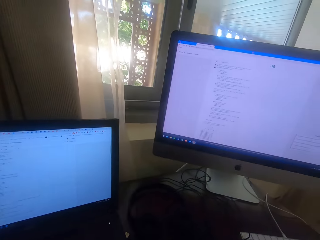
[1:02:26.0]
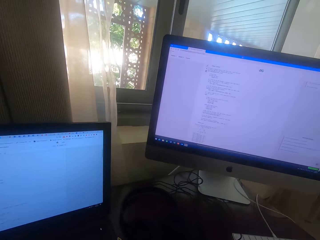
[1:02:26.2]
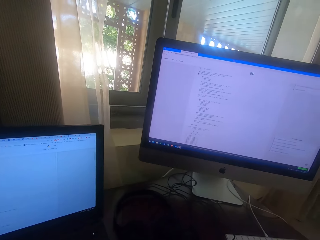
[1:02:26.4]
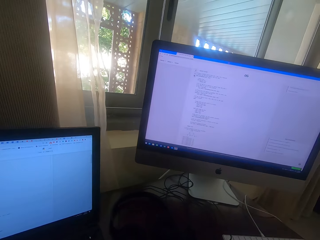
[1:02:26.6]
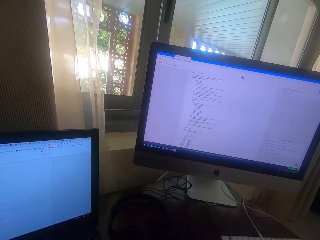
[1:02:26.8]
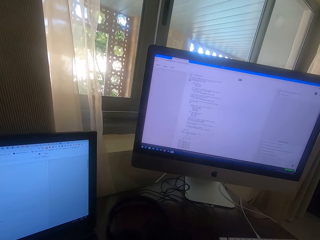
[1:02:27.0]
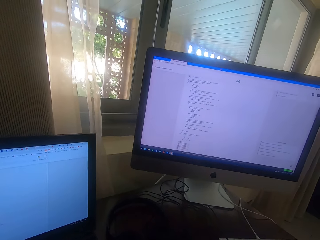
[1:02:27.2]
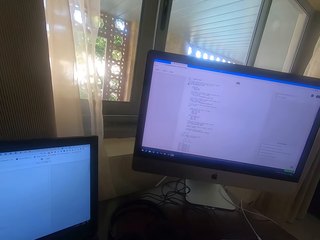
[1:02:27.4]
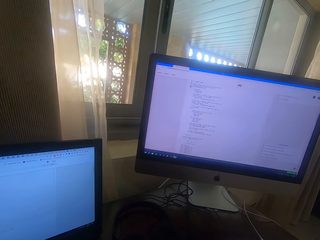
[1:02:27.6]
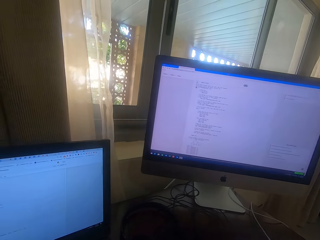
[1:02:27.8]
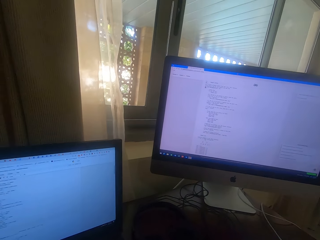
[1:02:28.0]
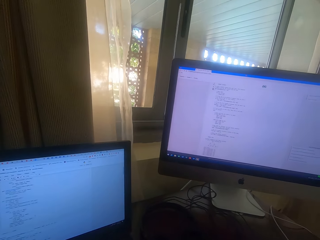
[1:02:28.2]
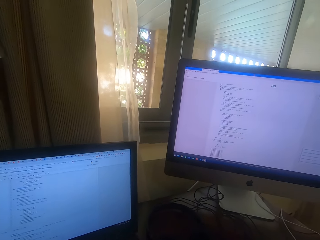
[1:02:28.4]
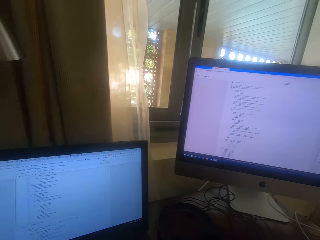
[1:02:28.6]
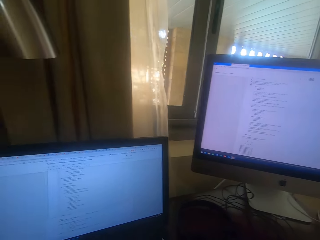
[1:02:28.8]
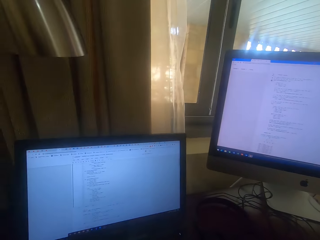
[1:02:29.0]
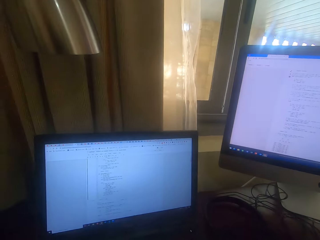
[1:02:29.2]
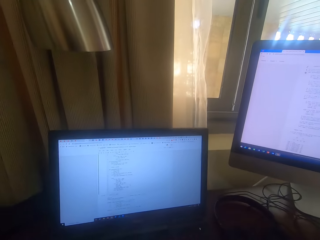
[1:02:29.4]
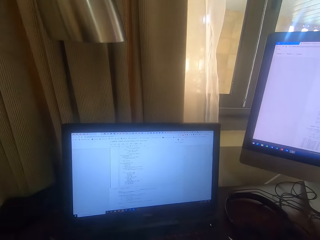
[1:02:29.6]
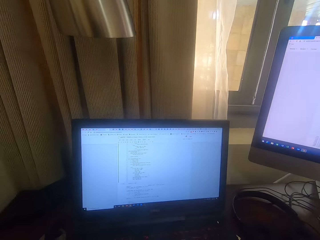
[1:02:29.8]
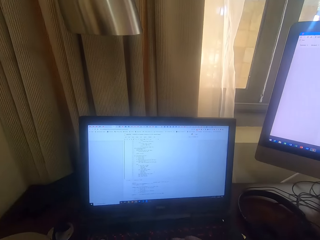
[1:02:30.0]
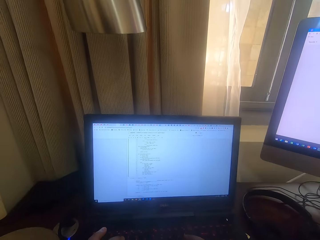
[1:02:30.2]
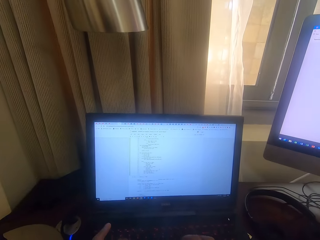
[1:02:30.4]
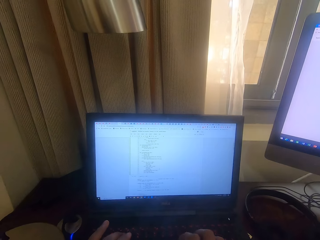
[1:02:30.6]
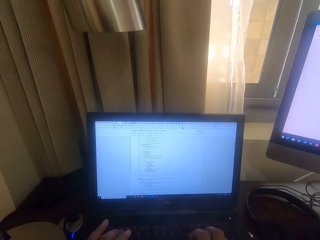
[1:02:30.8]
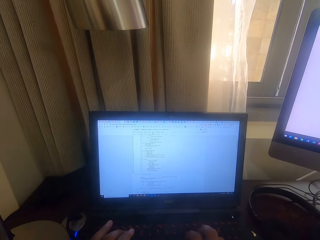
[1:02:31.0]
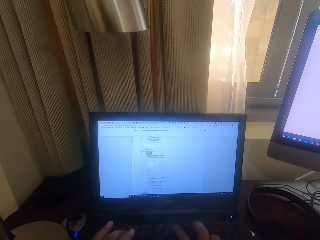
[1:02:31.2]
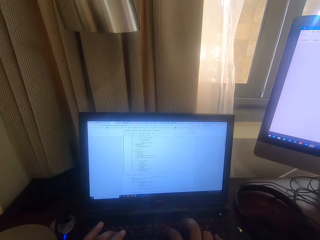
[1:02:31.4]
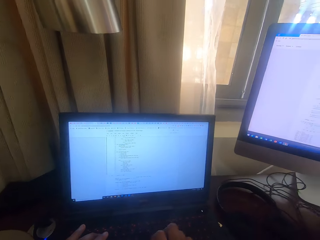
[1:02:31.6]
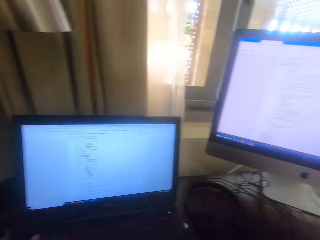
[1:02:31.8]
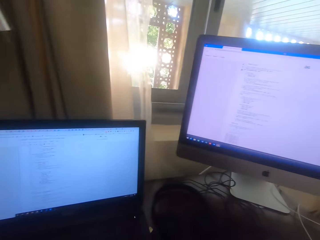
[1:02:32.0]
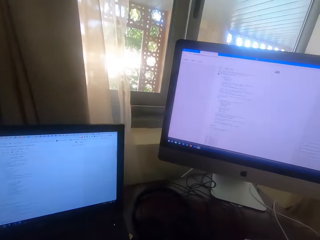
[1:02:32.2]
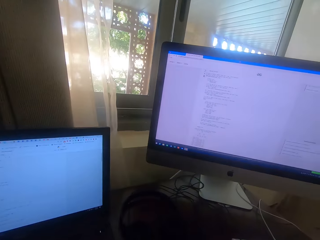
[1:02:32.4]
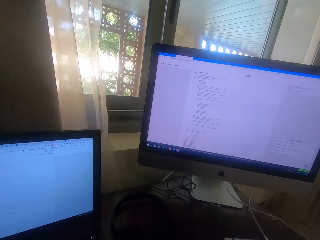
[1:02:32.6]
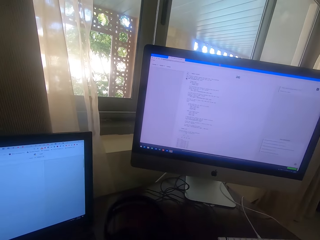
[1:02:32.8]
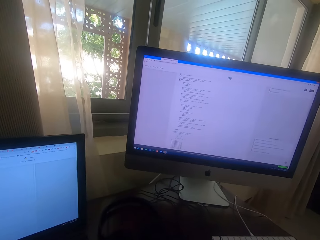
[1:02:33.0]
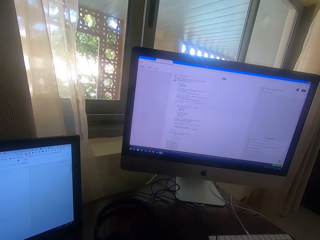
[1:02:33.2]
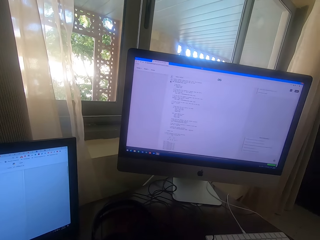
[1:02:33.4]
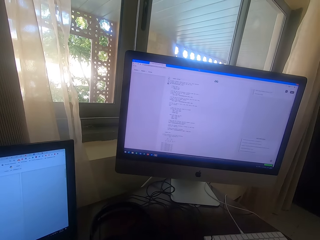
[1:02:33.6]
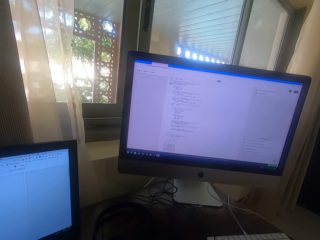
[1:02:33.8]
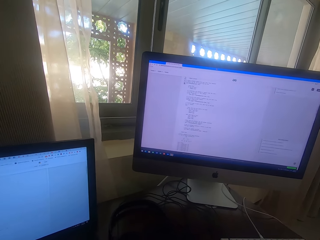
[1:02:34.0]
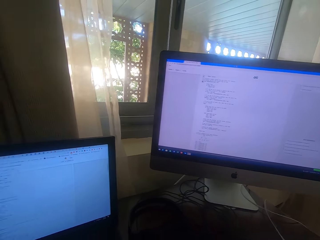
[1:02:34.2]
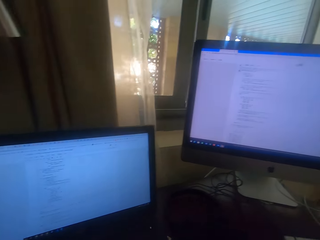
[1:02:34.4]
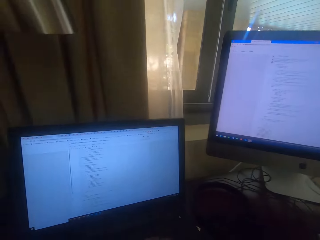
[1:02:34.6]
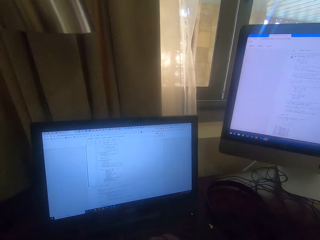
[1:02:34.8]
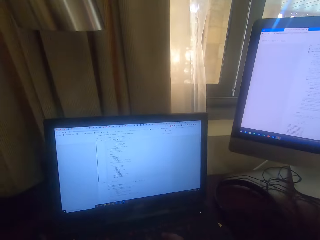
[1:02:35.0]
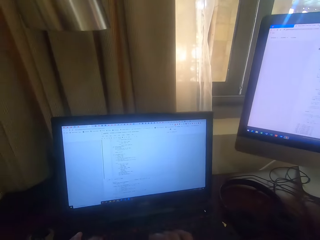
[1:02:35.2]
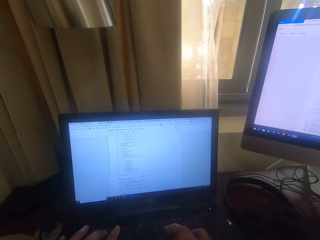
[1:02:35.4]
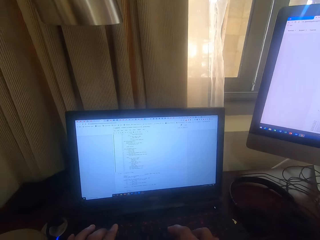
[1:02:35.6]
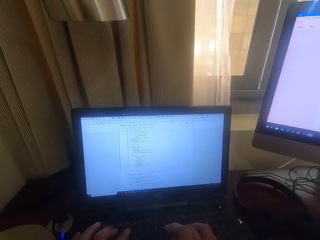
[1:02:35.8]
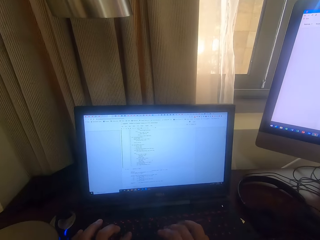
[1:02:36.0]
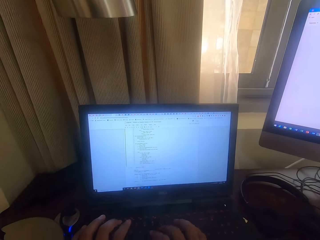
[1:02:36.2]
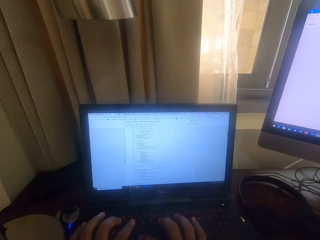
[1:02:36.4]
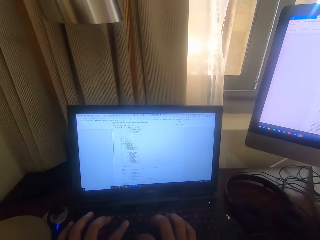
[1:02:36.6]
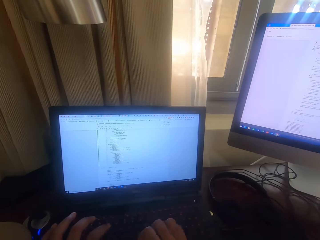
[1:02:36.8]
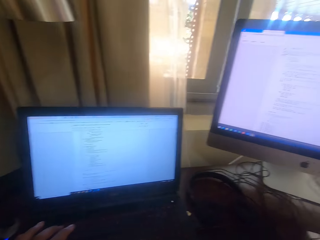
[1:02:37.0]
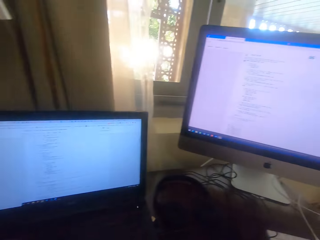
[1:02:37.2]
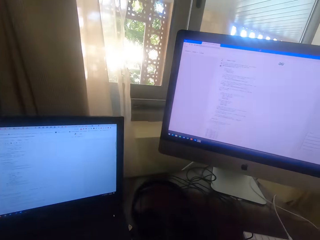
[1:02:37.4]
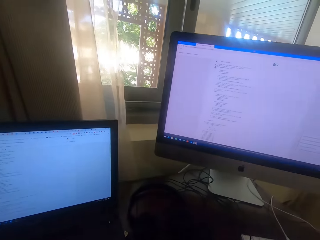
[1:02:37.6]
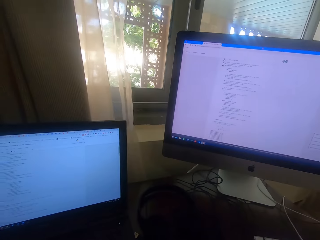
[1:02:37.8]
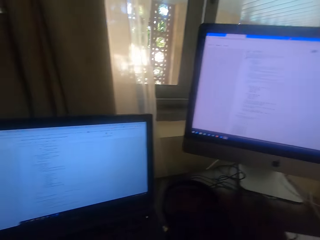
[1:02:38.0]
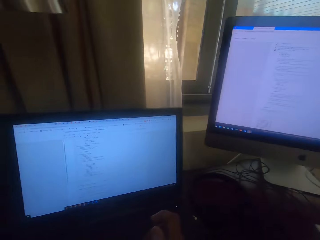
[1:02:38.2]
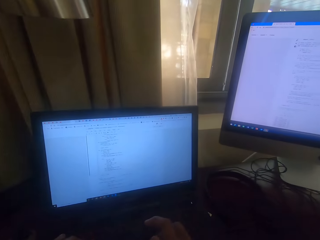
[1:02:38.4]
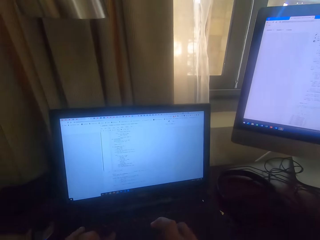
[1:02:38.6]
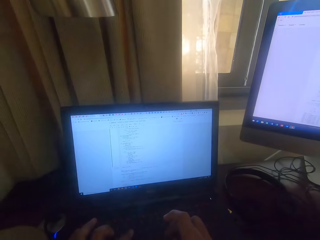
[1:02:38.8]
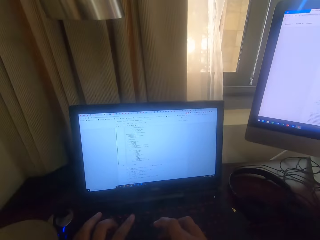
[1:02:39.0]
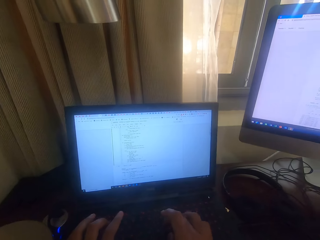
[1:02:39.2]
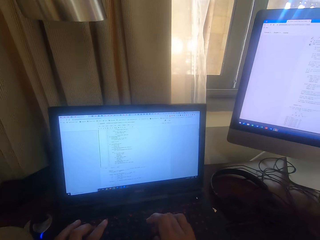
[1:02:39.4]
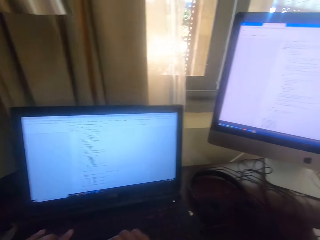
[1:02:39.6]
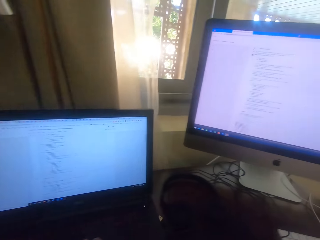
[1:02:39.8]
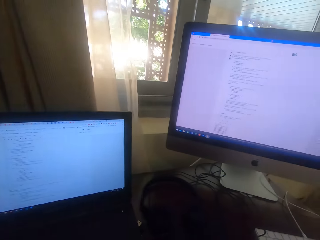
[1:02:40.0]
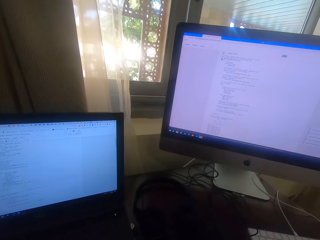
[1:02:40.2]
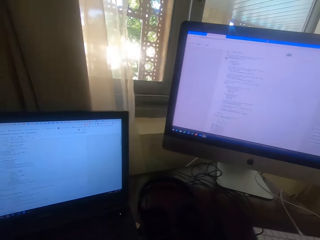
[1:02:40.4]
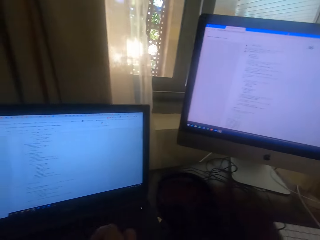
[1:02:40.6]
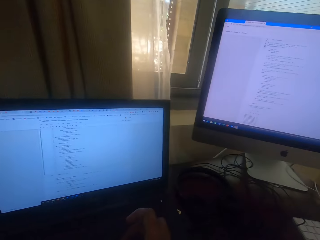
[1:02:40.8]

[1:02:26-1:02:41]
The camera wearer looks at the screen. They type on the keyboard. They look at the screen. They use the keyboard.

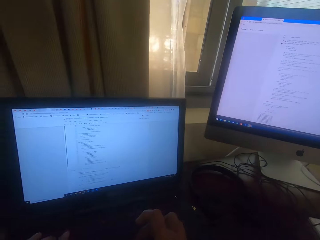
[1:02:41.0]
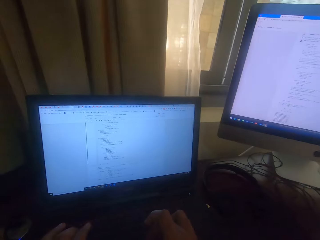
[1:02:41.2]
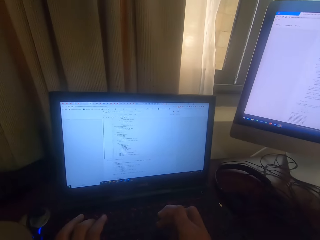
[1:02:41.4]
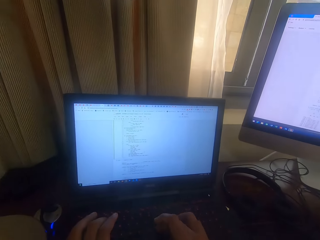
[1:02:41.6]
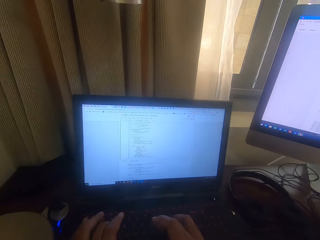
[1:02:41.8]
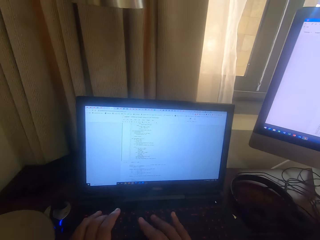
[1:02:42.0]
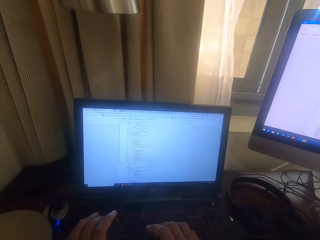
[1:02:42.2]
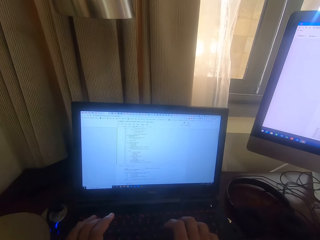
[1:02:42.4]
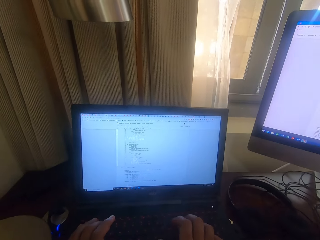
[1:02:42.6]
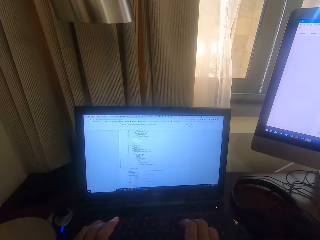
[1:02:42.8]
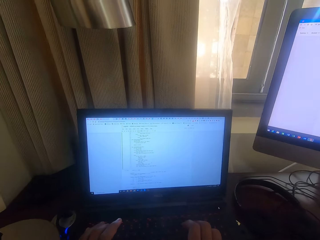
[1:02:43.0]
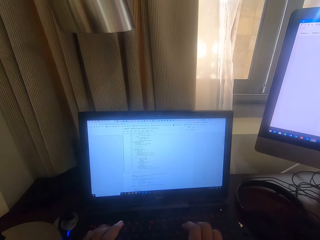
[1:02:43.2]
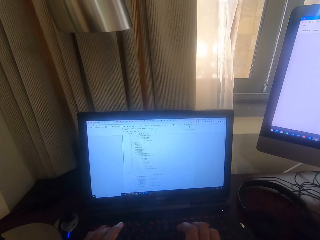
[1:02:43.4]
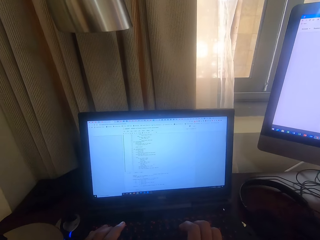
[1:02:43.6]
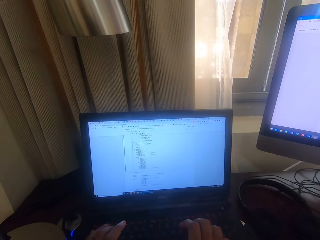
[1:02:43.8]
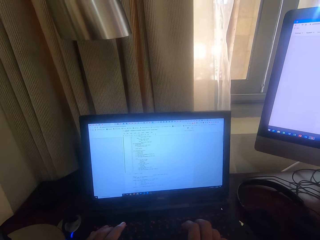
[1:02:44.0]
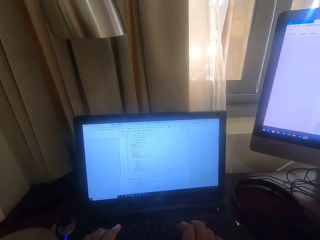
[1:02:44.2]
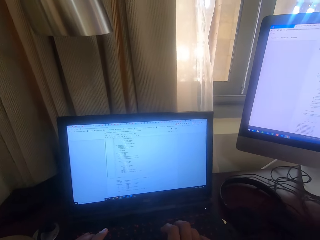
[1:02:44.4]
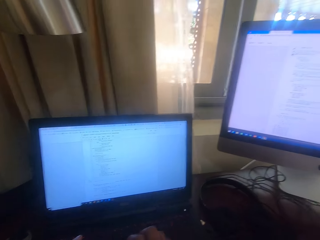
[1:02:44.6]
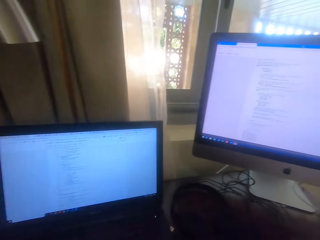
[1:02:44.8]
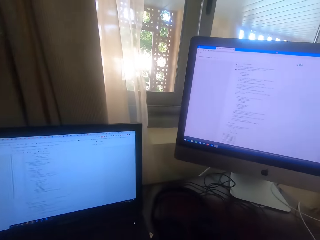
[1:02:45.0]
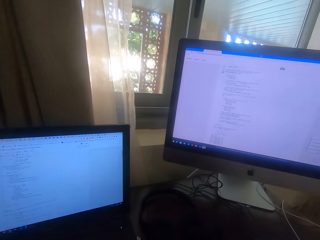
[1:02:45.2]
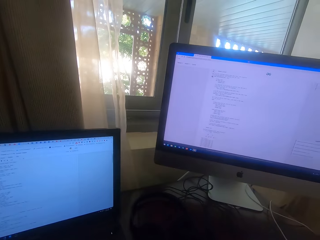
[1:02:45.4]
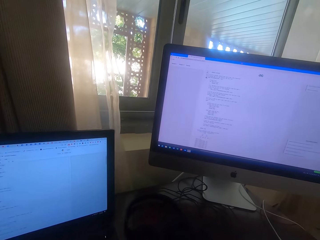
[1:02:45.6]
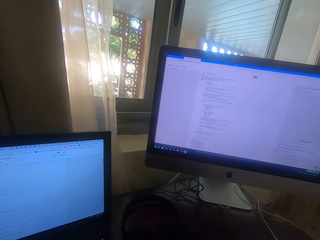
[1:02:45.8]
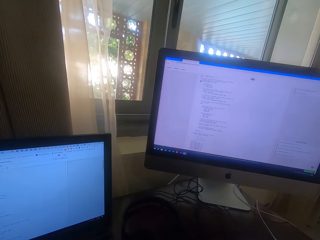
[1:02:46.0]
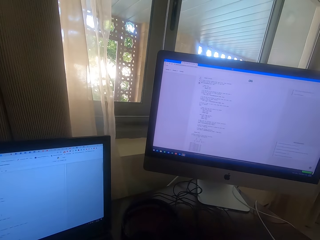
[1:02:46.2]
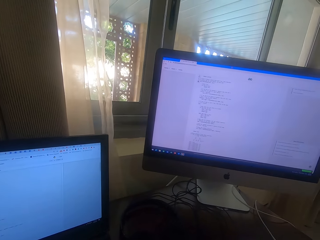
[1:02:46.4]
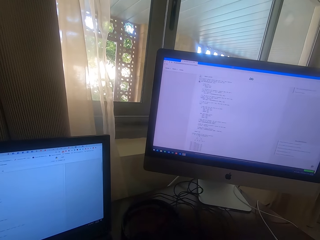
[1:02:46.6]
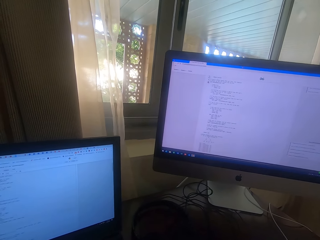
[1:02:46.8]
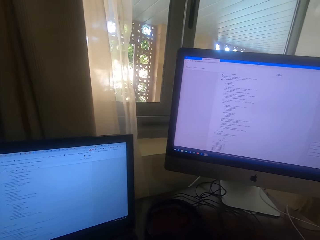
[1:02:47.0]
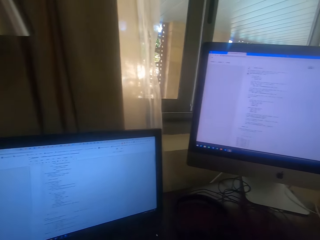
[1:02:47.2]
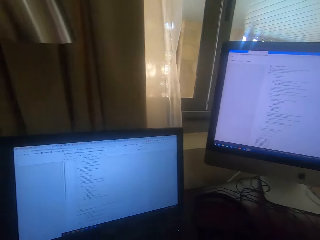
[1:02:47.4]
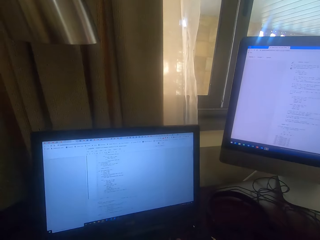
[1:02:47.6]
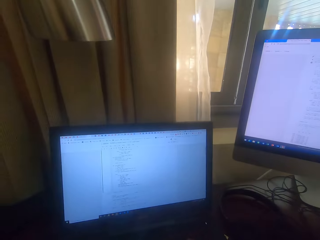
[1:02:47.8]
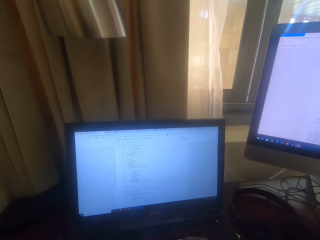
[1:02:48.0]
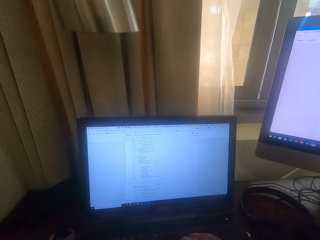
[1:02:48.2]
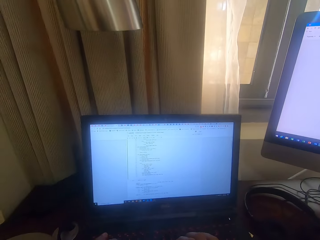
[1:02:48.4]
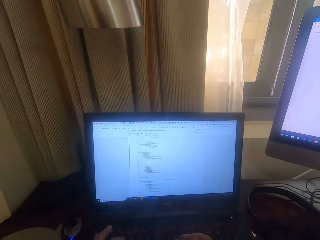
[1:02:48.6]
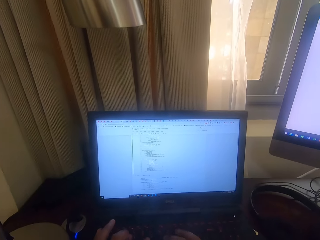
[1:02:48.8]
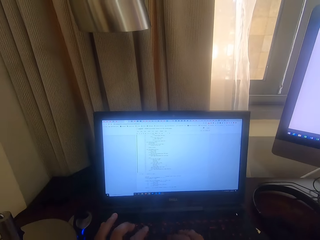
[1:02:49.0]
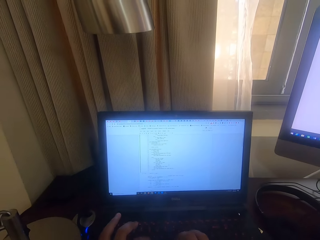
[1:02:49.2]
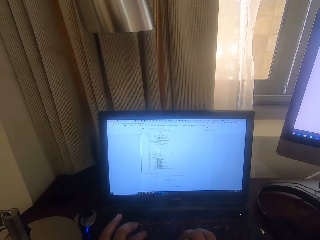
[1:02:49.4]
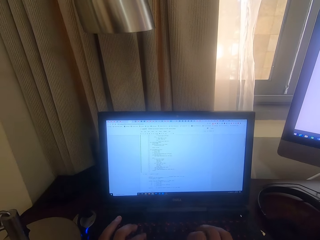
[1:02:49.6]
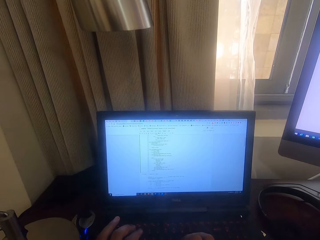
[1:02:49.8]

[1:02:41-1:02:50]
The camera wearer looks at the screen.
